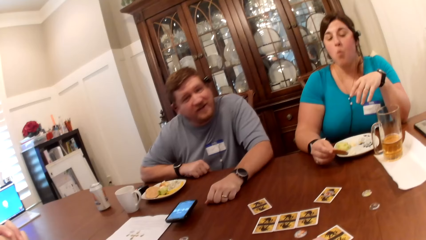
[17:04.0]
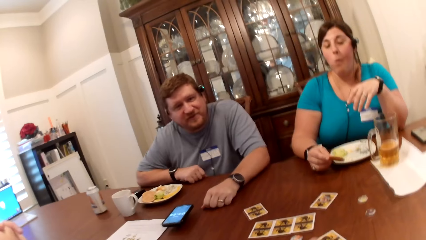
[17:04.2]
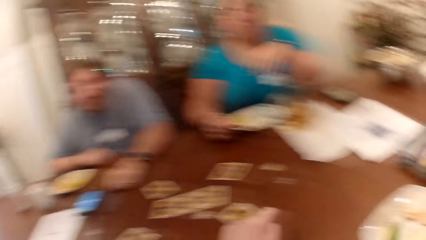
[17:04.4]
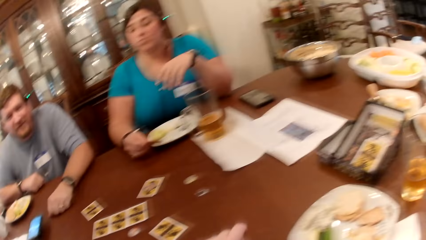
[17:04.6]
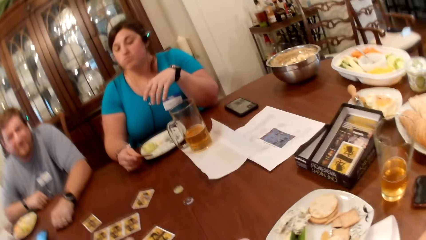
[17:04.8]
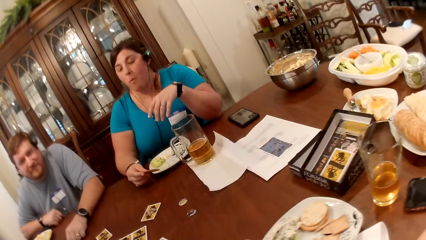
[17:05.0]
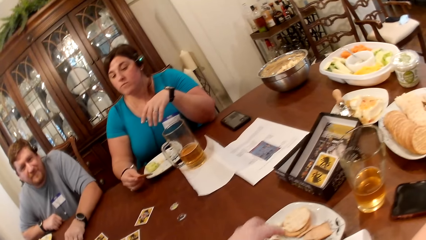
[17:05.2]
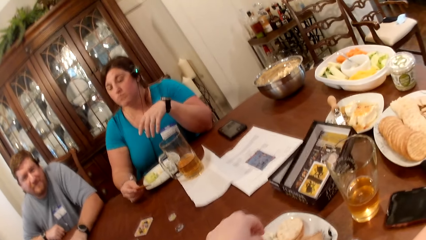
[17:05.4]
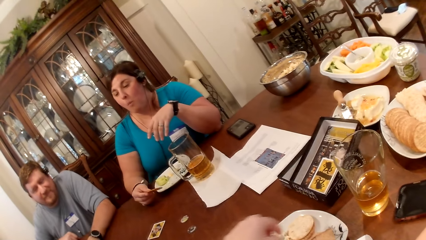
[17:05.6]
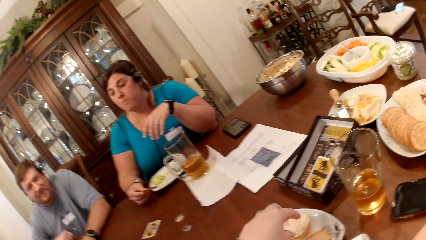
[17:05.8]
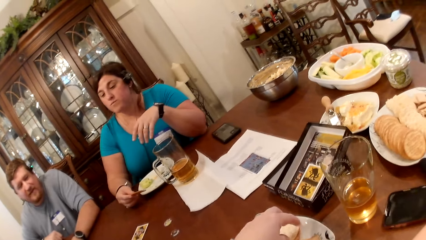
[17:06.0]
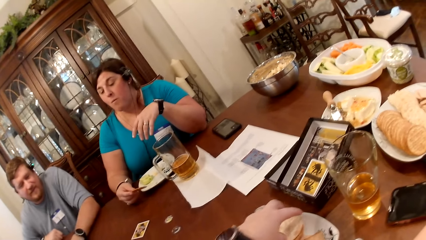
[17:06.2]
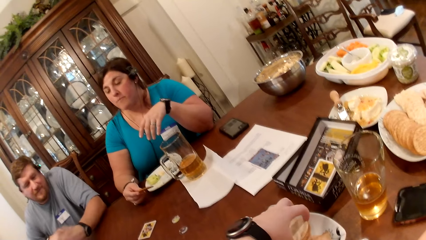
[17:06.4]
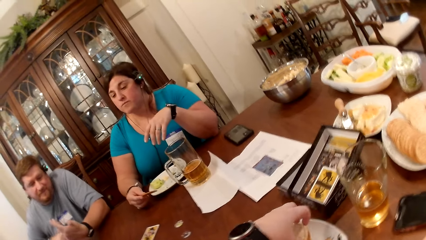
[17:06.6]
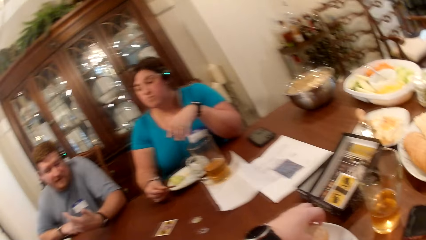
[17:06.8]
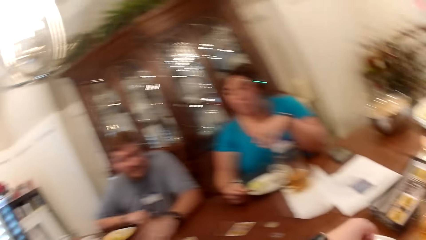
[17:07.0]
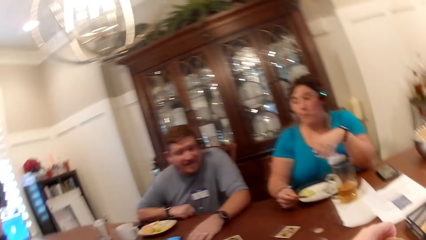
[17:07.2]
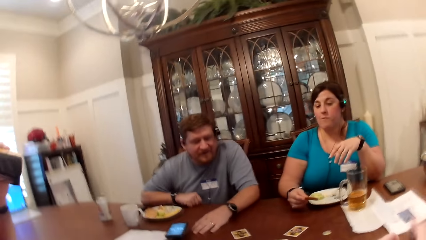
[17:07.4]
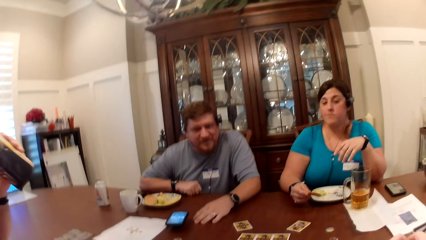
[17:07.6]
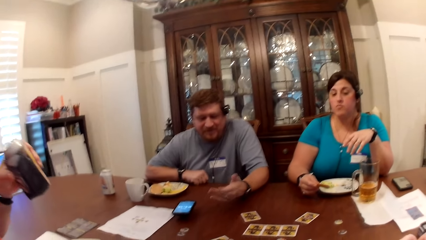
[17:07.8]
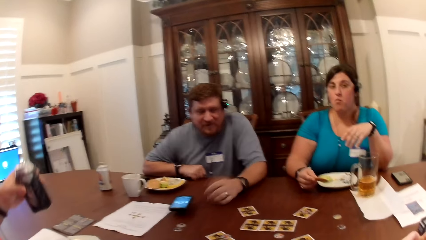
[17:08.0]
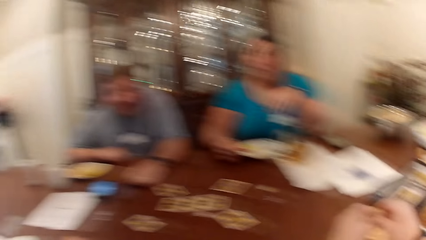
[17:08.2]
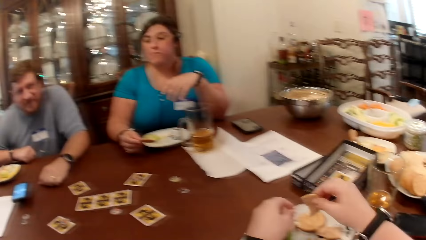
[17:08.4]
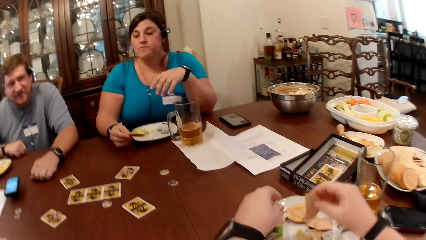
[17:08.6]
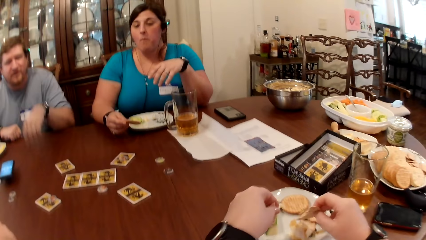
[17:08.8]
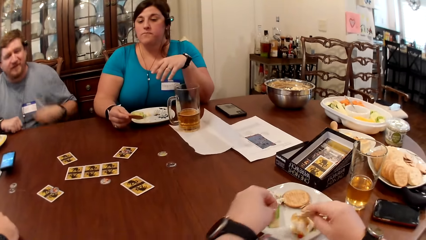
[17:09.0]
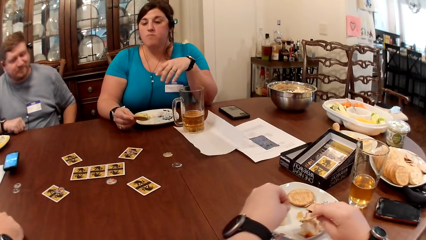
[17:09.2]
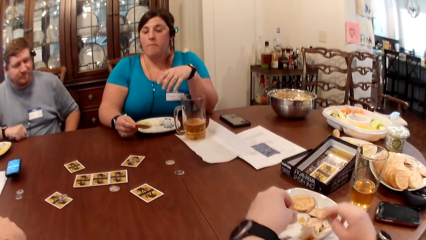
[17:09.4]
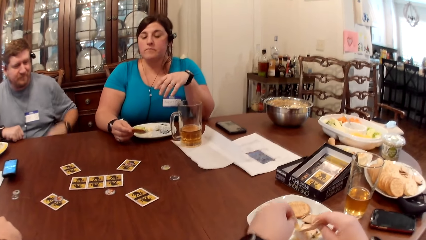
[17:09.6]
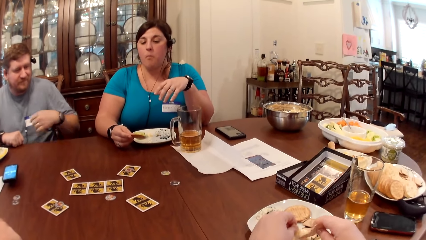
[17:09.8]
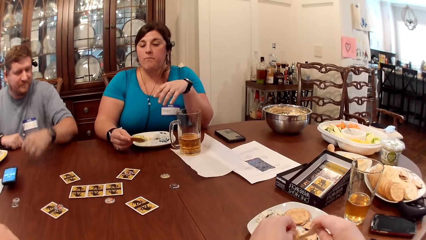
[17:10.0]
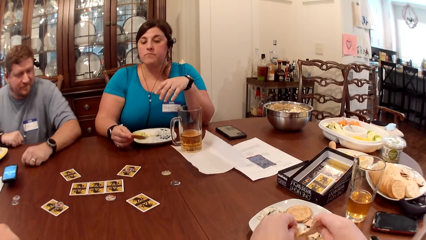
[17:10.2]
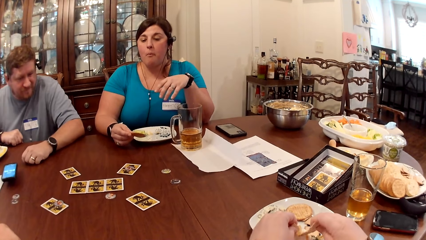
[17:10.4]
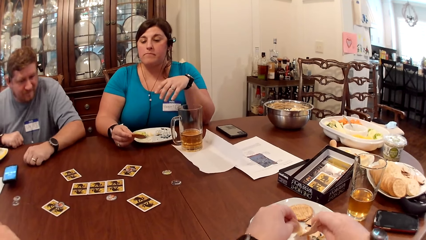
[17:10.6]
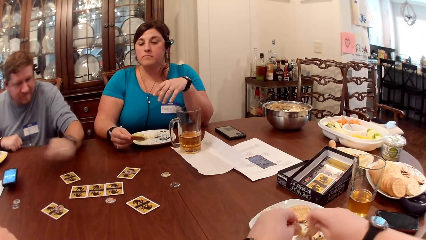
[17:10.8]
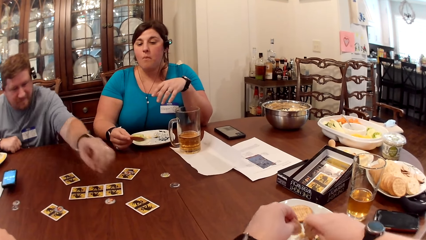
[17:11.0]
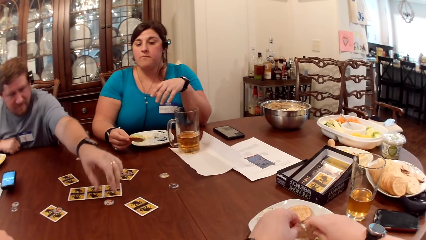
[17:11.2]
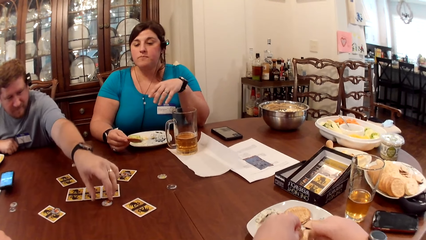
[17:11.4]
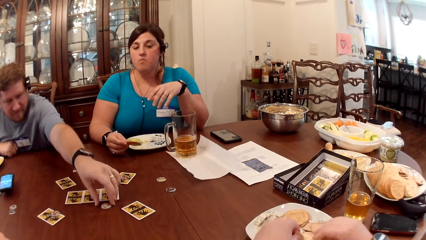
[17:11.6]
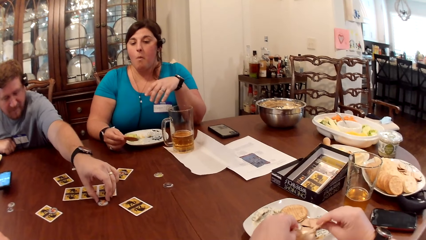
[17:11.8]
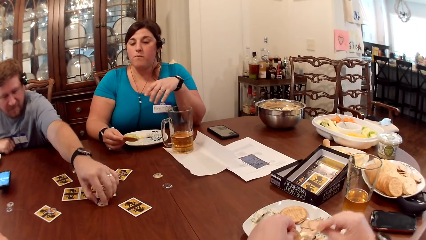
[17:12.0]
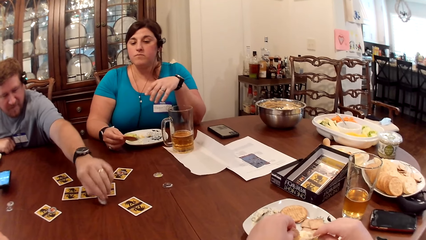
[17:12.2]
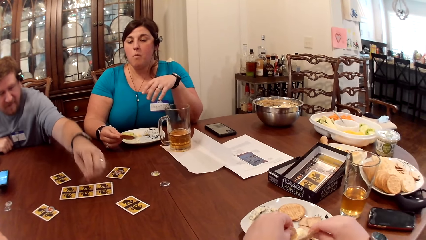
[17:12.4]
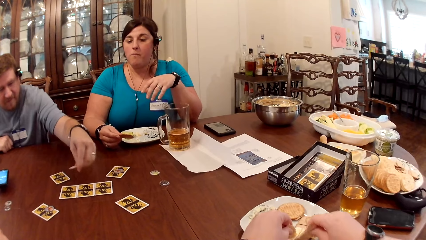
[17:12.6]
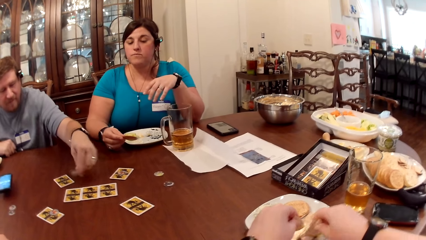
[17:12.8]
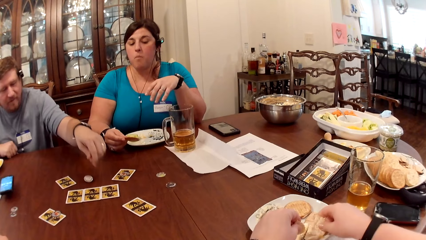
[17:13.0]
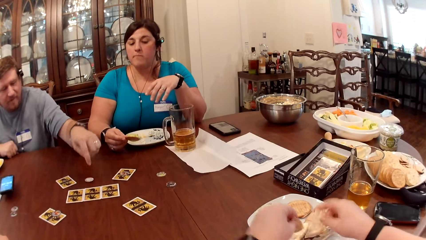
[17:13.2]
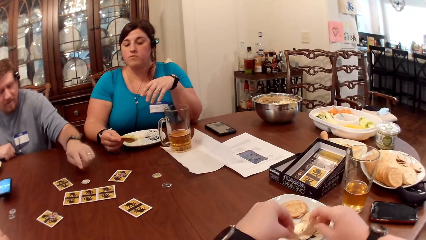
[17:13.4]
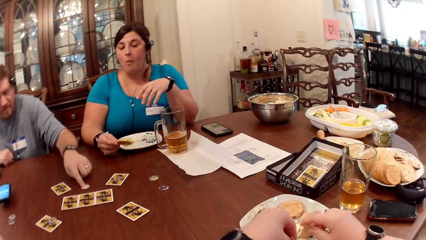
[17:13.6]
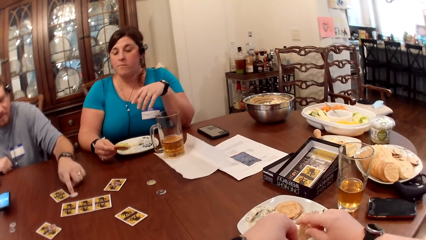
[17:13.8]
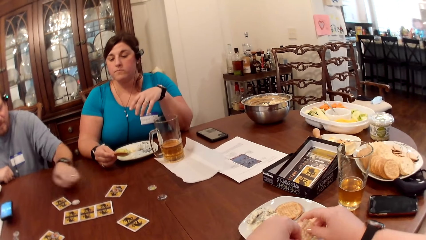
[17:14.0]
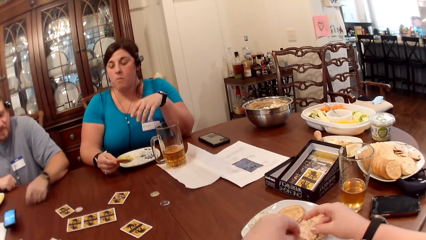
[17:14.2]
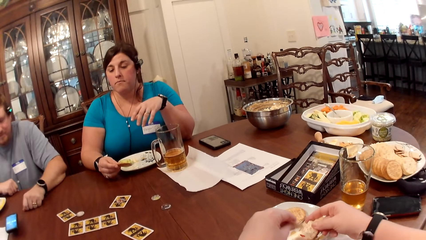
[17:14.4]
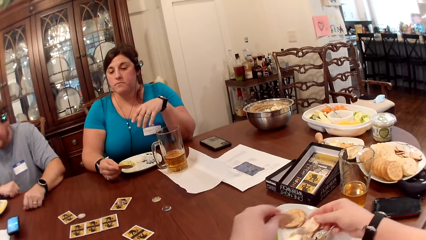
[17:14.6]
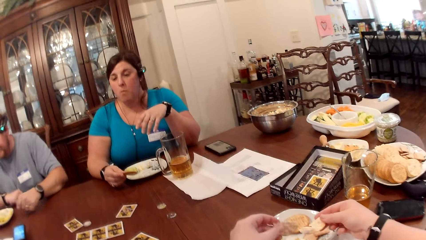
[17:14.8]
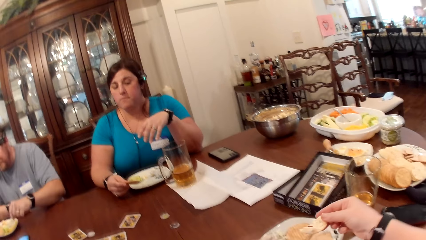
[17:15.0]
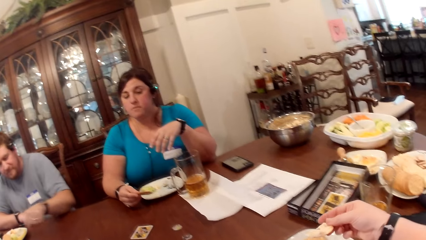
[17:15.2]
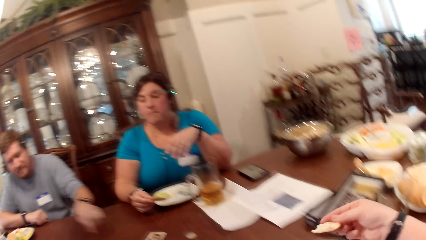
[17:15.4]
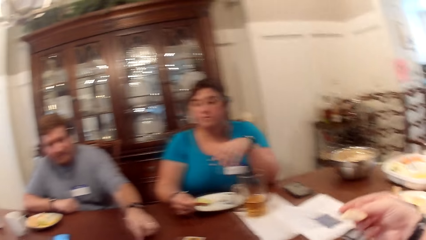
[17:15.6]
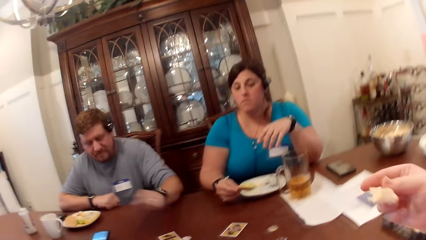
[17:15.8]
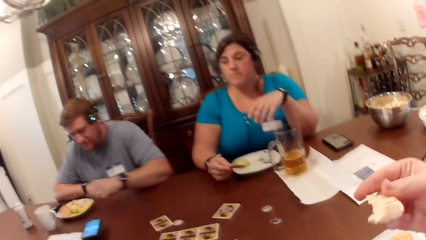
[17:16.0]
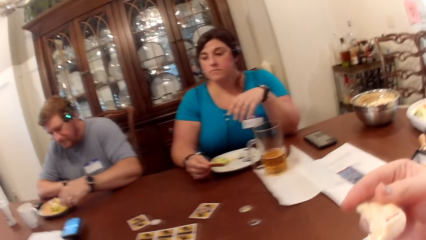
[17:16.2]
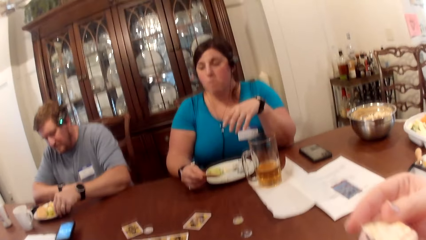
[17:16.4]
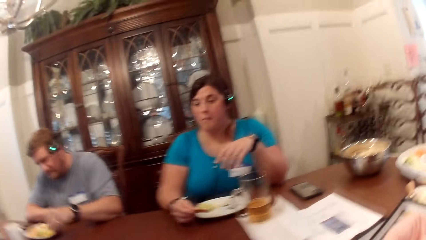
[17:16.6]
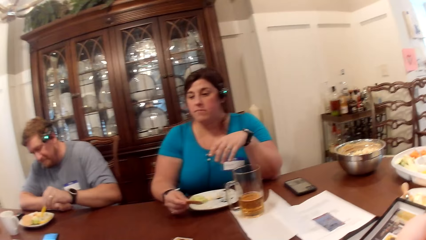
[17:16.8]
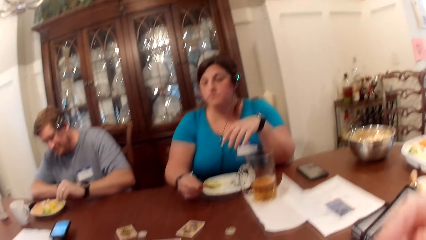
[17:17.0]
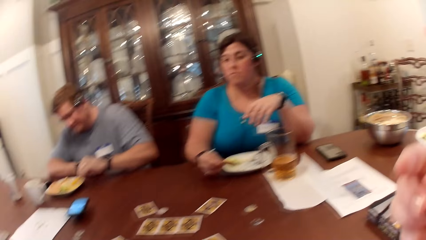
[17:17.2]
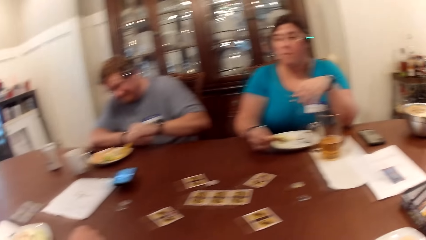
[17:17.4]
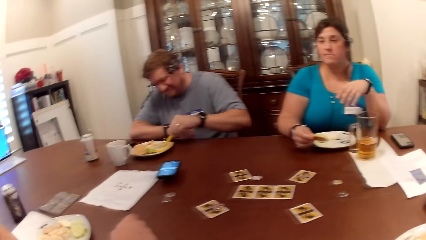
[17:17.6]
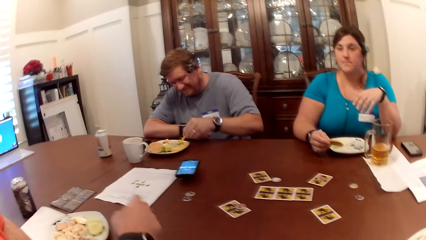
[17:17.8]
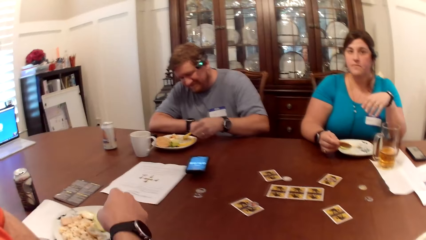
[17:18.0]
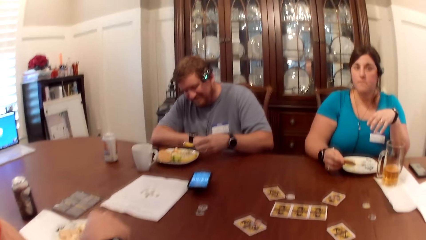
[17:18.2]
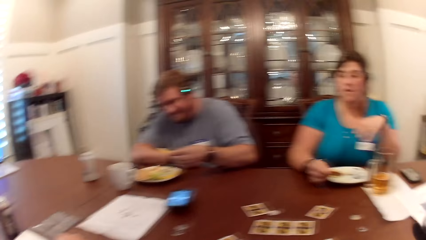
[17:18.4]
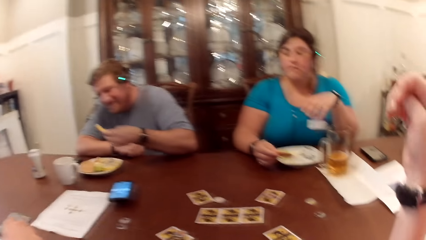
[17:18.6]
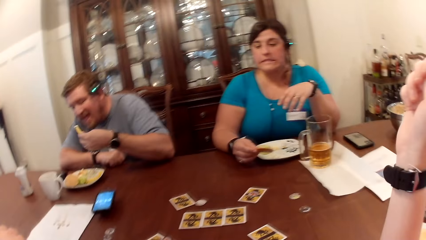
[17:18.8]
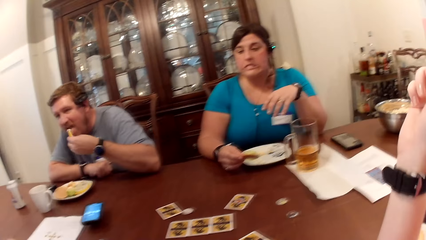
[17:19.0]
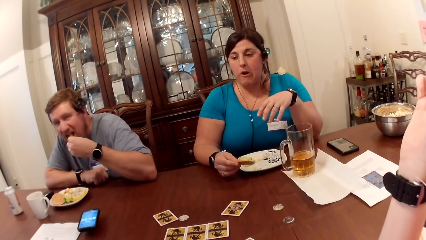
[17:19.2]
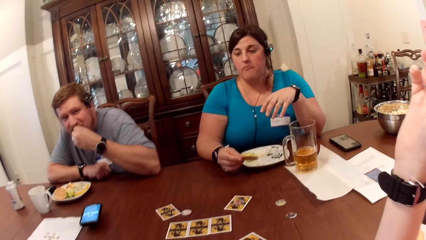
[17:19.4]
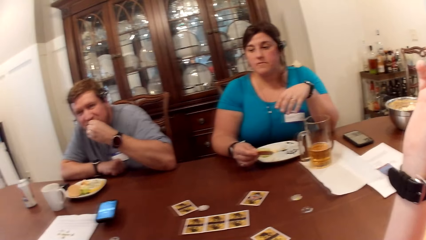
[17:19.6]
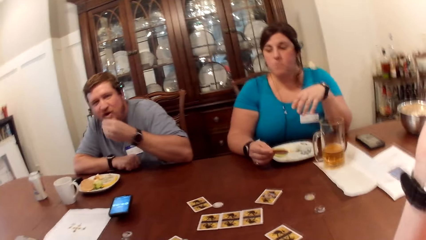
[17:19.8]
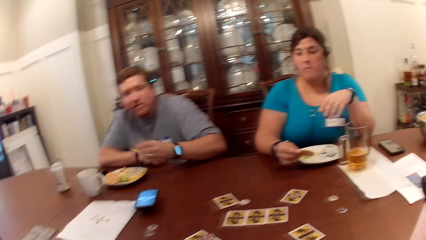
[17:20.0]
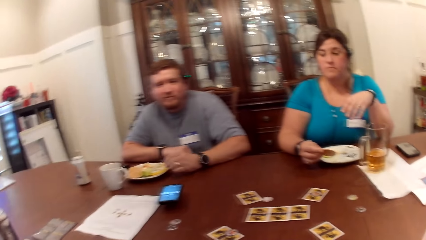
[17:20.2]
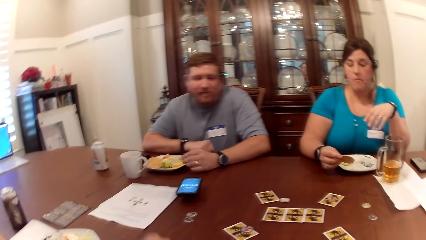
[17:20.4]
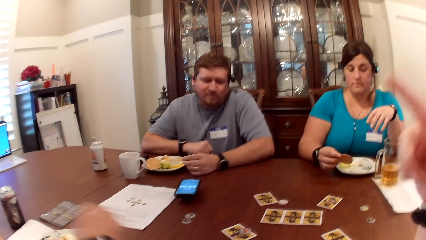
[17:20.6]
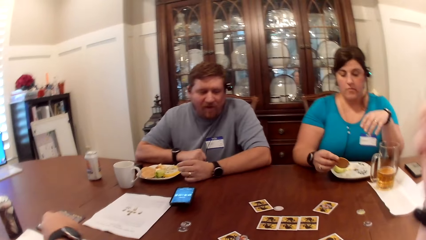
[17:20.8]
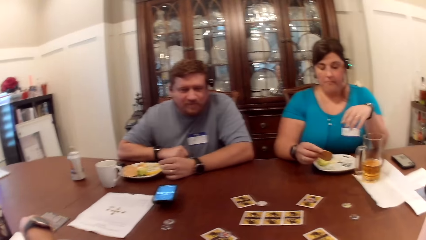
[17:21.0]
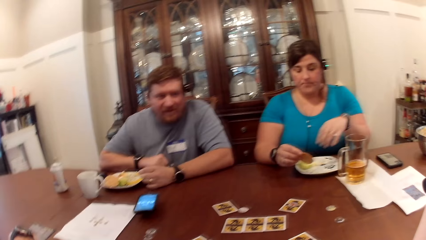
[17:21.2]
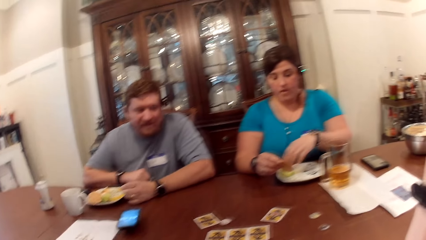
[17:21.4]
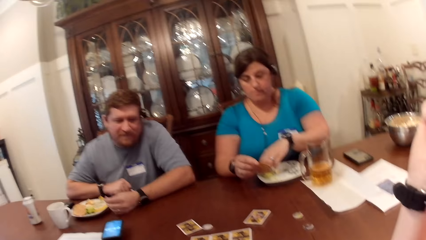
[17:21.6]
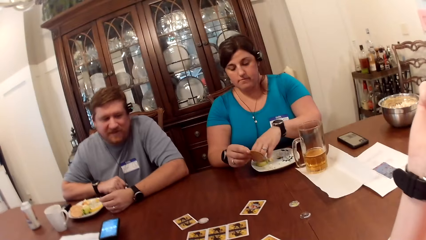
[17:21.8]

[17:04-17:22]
The camera wearer picks a chip from the plate on the dining table with her left hand. A man drinks from a soda can in his left hand. The camera wearer eats snacks. The man places the soda can on the dining table with his left hand. The camera wearer breaks a chip with both hands. She dips a chip in her right hand into a dip on the plate on the dining table. Another man picks a game chip from the dining table with his left hand, places the game chip in his left hand on the dining table and picks a chip from the plate on the dining table with his left hand. The camera wearer eats the chip in her right hand. The other man eats a chip in his left hand. The first man picks a chip from the plate on the dining table with his right hand.
